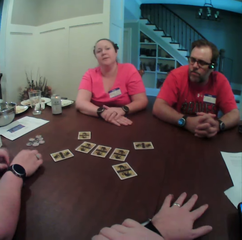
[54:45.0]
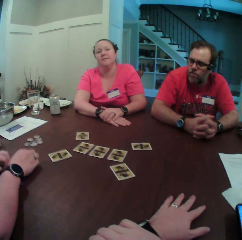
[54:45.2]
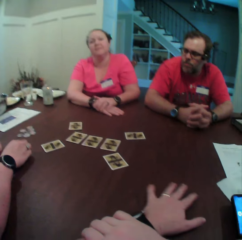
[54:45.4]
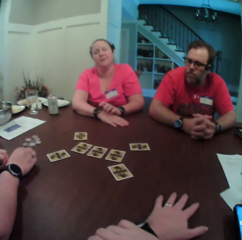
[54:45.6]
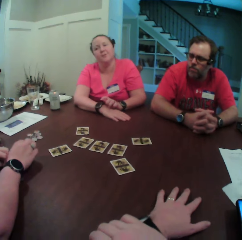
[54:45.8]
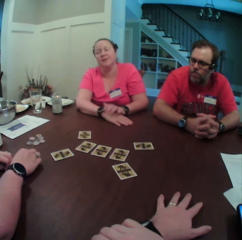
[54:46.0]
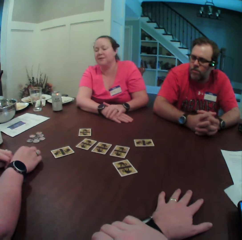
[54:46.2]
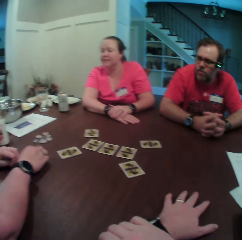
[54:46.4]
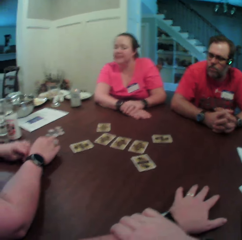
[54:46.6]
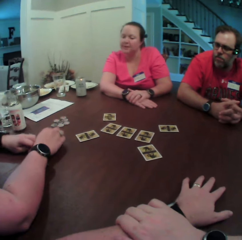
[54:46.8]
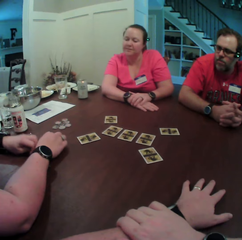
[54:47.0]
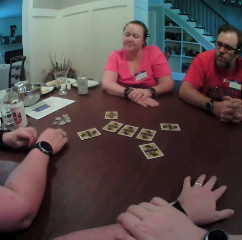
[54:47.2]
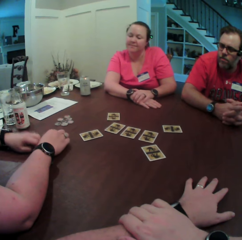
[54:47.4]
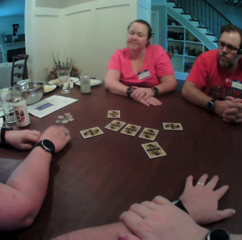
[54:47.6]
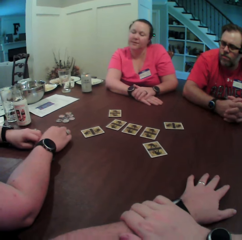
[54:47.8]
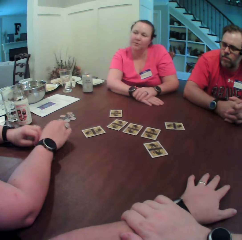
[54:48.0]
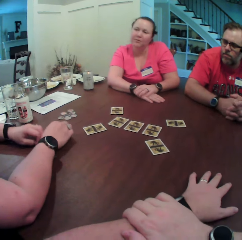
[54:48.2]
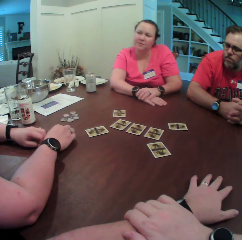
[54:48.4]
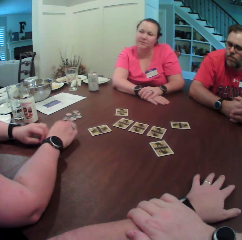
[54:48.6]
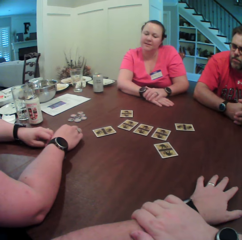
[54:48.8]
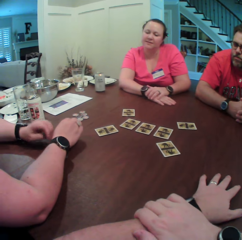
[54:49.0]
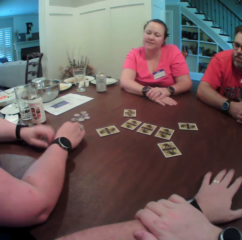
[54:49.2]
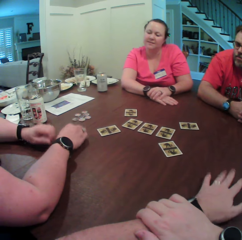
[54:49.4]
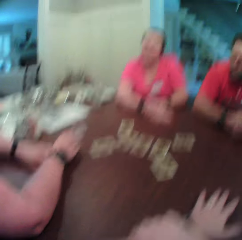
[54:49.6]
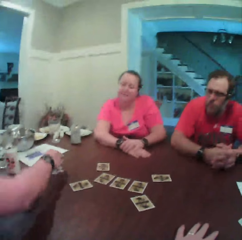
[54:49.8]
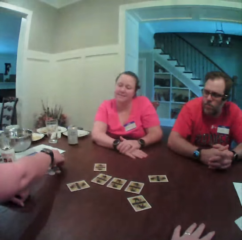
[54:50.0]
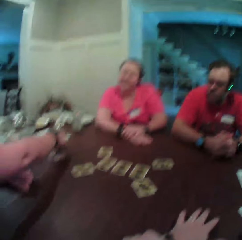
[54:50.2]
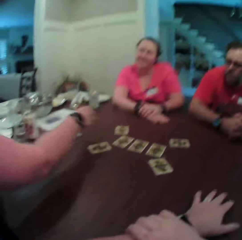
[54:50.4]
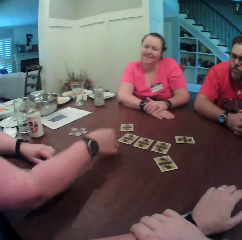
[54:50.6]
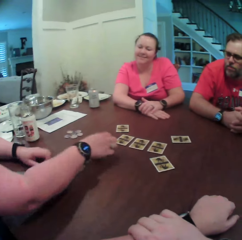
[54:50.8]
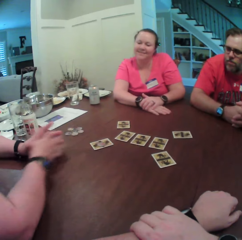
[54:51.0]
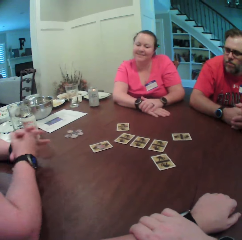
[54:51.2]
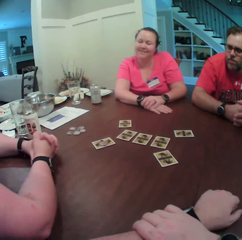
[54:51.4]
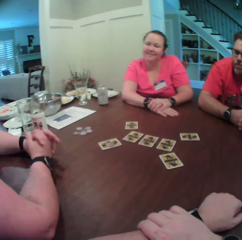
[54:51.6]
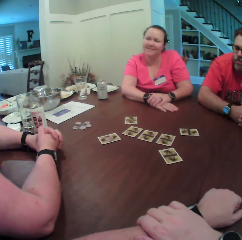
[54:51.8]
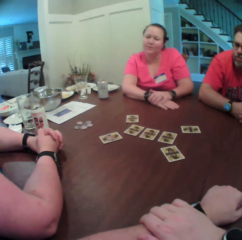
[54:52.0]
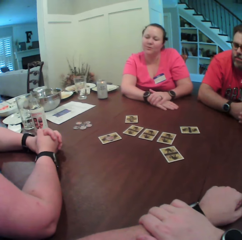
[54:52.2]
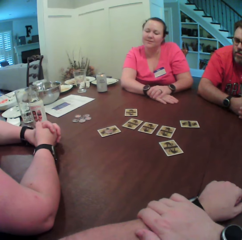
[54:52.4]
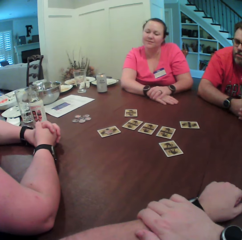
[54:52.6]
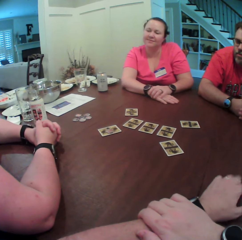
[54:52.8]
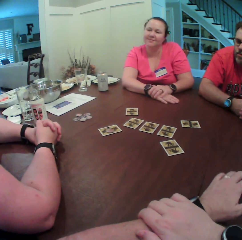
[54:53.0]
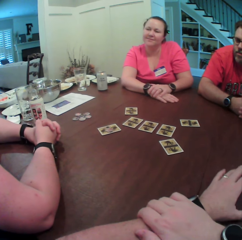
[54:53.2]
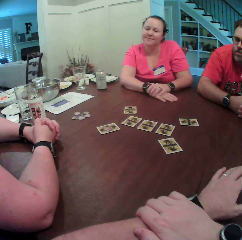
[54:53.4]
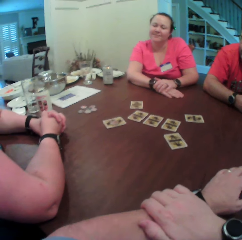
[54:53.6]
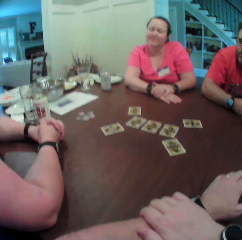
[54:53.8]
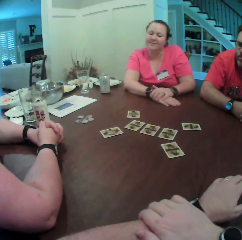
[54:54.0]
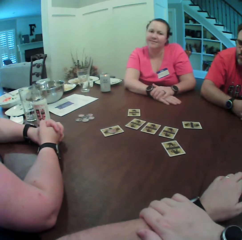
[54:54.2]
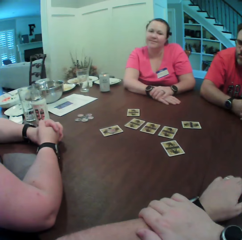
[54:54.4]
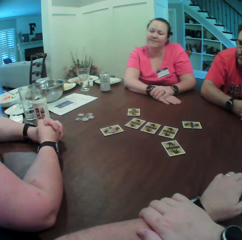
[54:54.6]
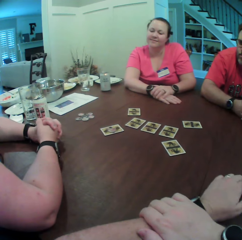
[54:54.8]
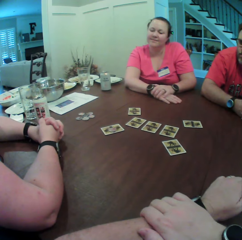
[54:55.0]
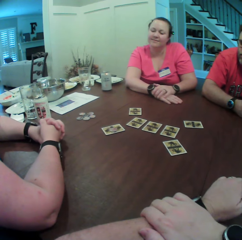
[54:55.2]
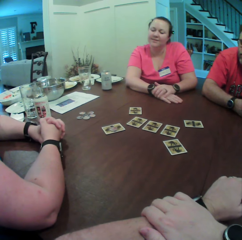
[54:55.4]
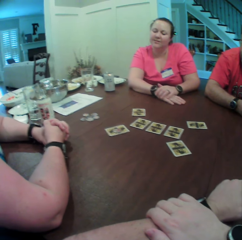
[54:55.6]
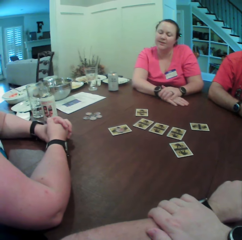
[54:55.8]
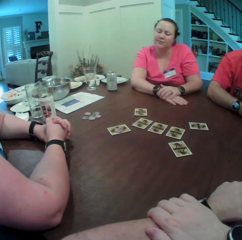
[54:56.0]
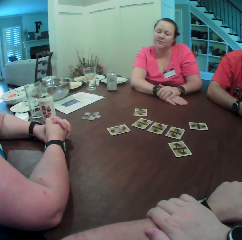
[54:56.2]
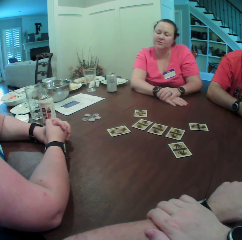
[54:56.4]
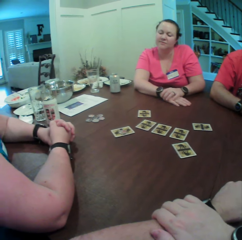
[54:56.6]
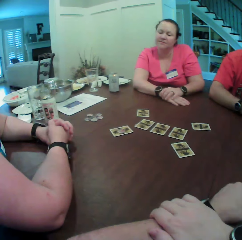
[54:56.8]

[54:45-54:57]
The woman picks a coin on the table with her right hand. The camera wearer stares at the woman. The woman drops the coin on the table with her right hand.

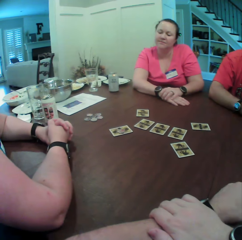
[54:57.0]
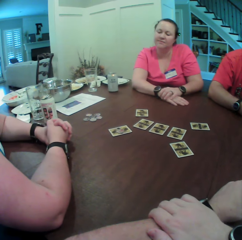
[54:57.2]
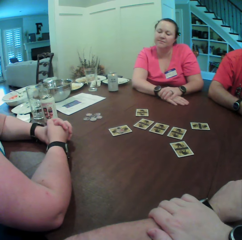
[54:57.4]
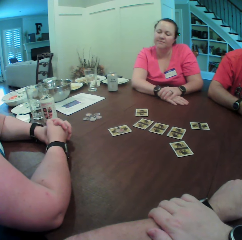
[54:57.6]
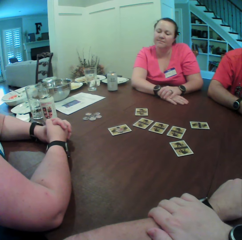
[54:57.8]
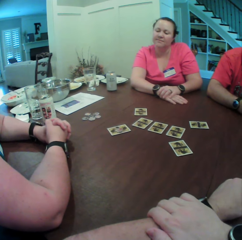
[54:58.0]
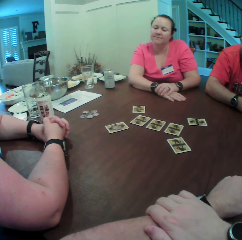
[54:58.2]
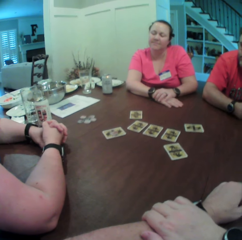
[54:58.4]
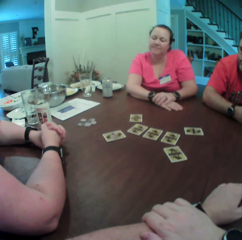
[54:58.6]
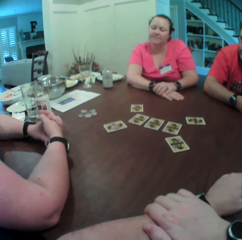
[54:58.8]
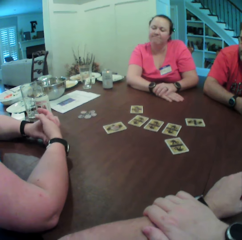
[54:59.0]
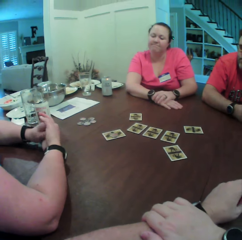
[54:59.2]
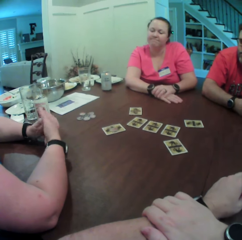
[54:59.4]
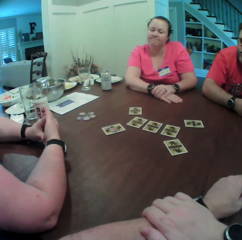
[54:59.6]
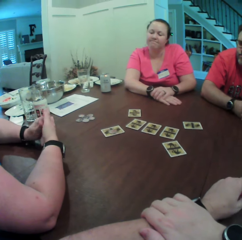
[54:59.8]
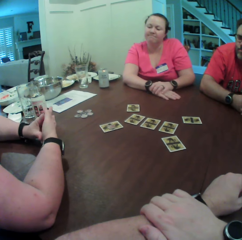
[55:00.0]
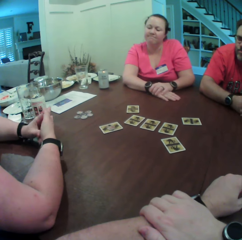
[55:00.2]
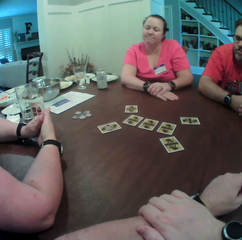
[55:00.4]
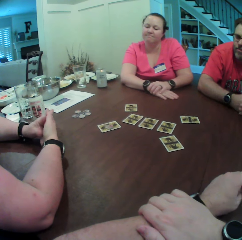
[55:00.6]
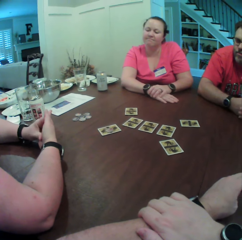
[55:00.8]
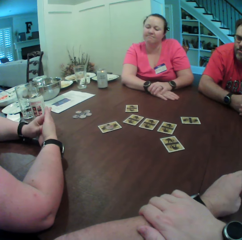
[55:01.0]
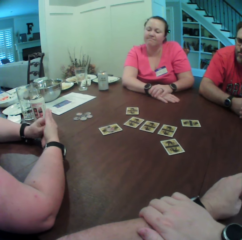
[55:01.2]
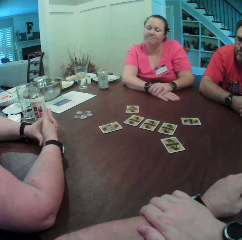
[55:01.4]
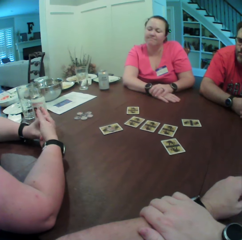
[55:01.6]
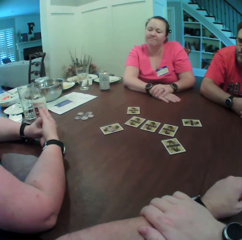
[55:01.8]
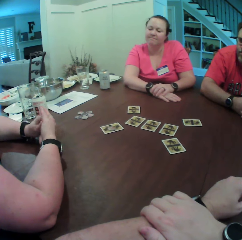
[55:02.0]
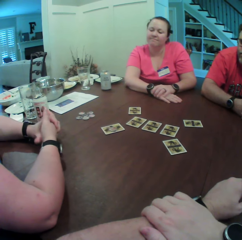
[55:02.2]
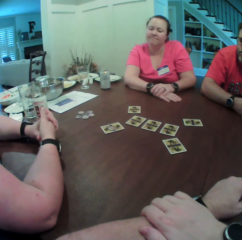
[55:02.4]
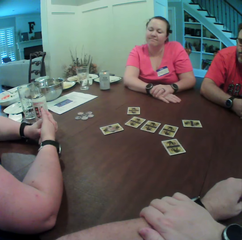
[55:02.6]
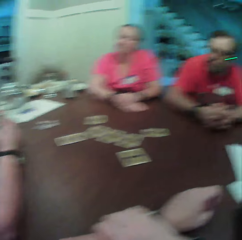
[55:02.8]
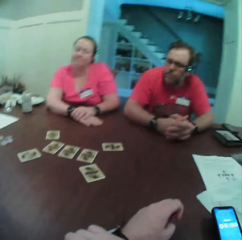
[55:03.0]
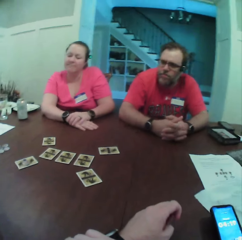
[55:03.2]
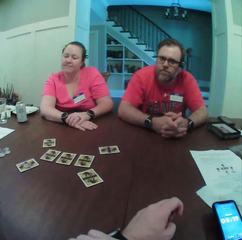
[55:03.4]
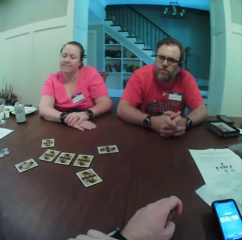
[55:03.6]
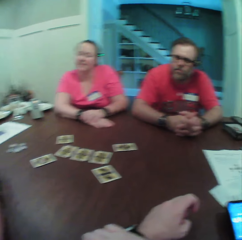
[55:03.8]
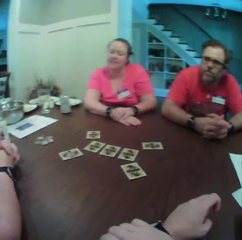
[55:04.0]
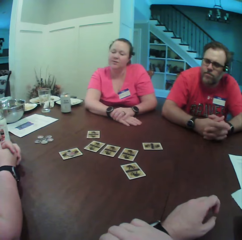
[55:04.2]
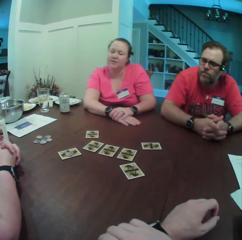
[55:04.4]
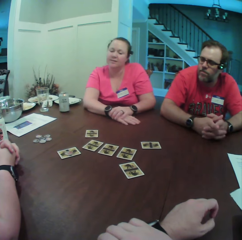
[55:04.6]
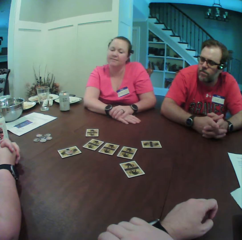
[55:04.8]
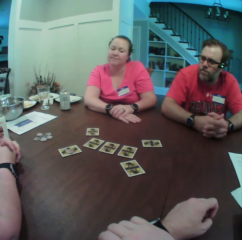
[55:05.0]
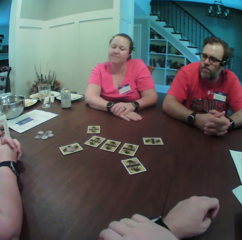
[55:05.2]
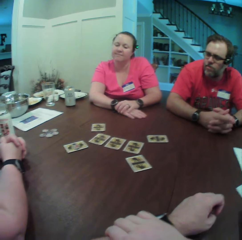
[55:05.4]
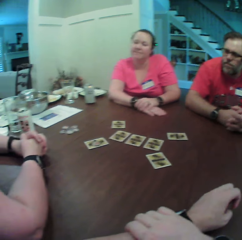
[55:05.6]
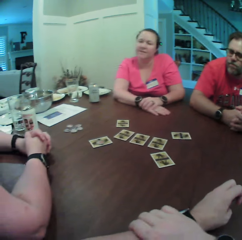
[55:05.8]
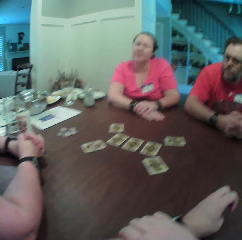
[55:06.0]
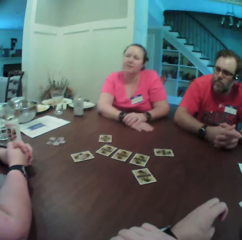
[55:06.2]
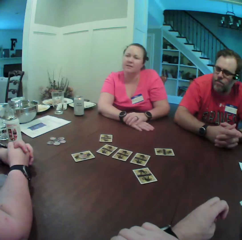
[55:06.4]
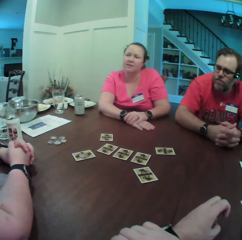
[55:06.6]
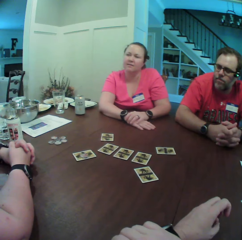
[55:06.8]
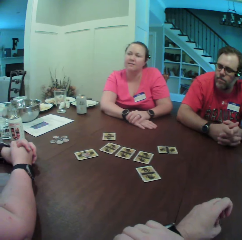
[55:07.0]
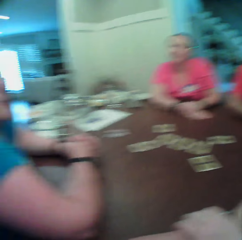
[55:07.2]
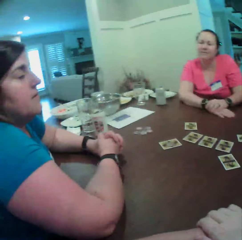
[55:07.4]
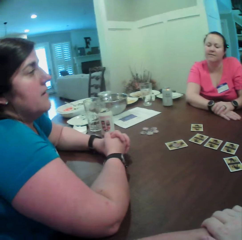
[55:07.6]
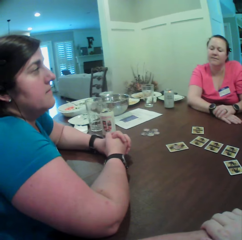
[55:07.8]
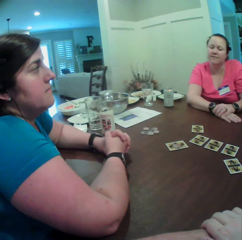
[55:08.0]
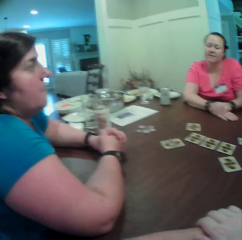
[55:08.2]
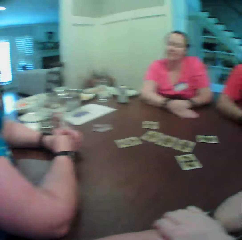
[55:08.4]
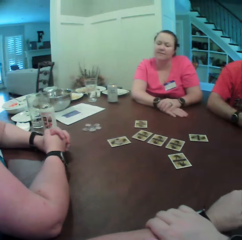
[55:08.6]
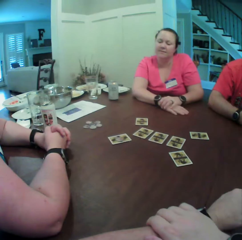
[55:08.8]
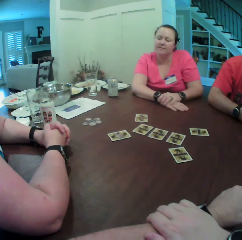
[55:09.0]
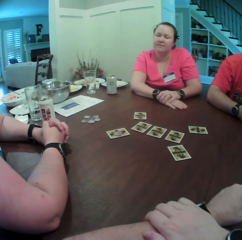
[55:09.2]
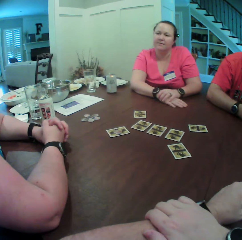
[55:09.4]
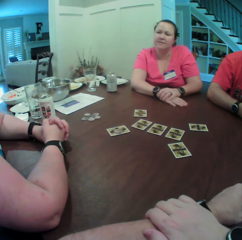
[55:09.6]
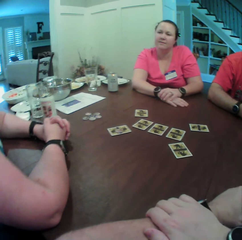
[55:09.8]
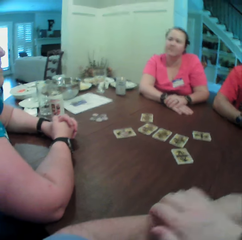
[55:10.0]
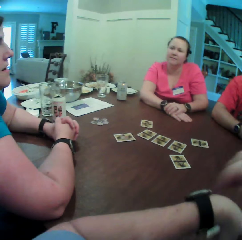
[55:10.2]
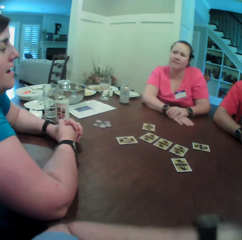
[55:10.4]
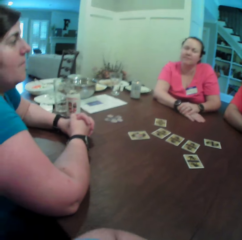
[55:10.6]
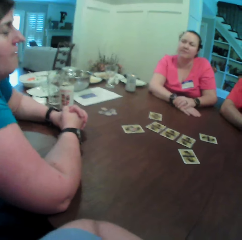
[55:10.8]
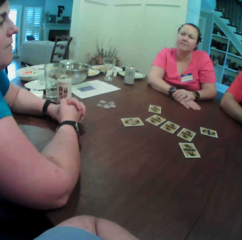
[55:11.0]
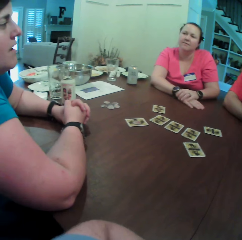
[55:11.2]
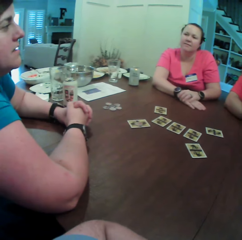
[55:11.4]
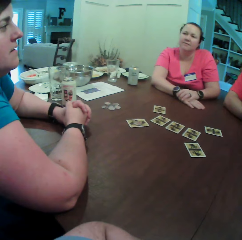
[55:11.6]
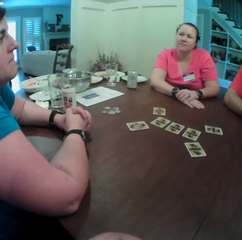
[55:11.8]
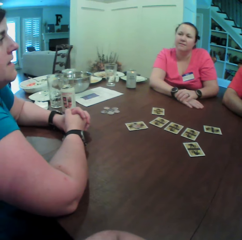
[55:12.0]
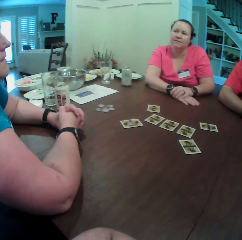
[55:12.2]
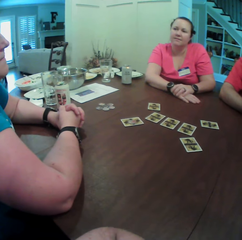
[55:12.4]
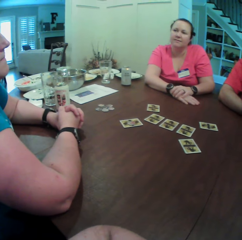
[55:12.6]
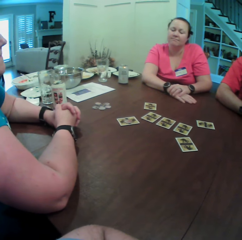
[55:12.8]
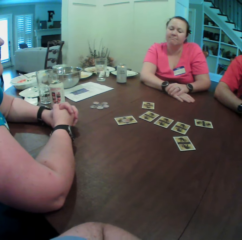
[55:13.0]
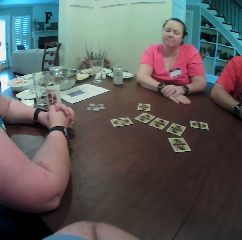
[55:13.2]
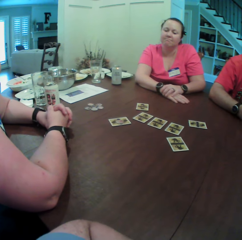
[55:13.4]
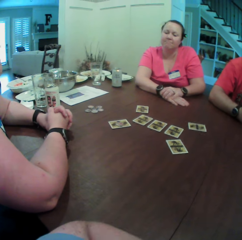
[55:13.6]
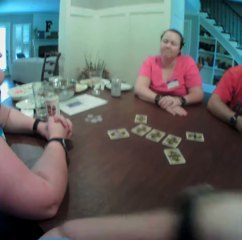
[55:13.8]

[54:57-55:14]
The woman rubs her right palm with her left thumb. The camera wearer looks around the apartment. They turn towards the woman. They stare at a lady. They turn towards another woman. The lady converses with a man.
